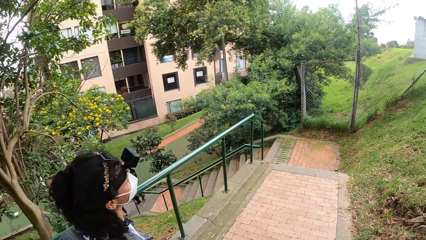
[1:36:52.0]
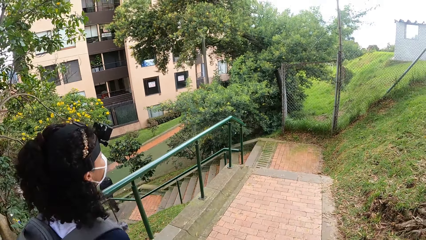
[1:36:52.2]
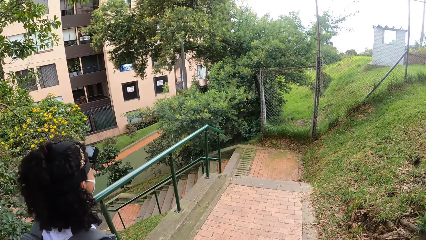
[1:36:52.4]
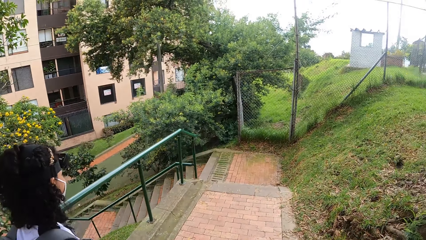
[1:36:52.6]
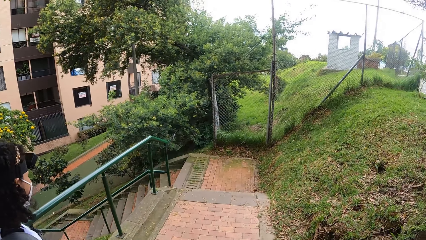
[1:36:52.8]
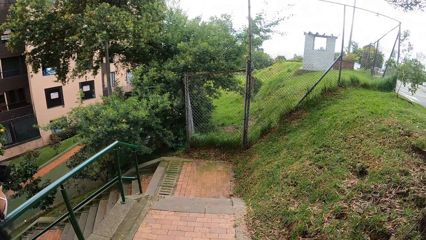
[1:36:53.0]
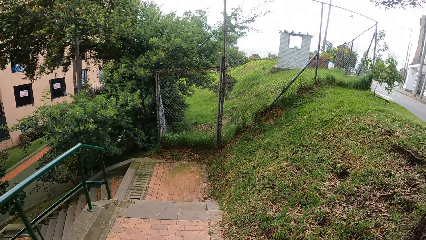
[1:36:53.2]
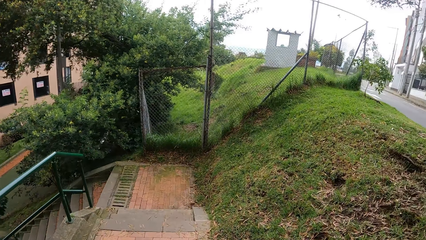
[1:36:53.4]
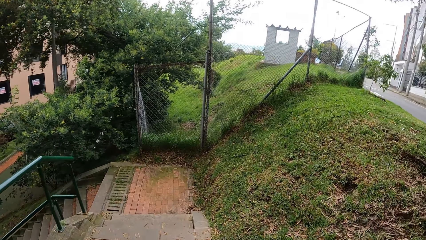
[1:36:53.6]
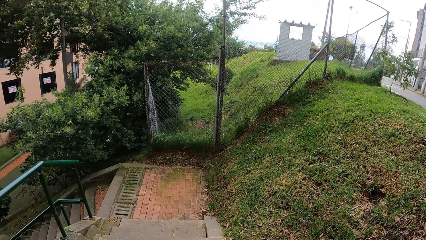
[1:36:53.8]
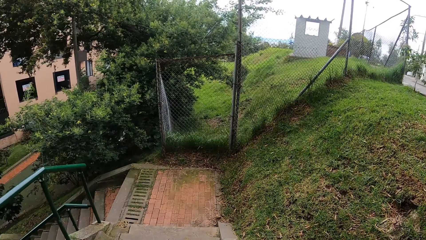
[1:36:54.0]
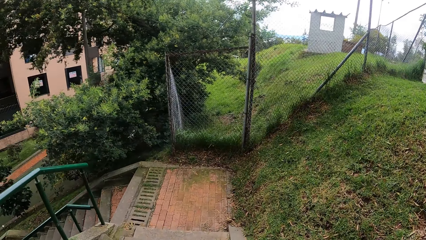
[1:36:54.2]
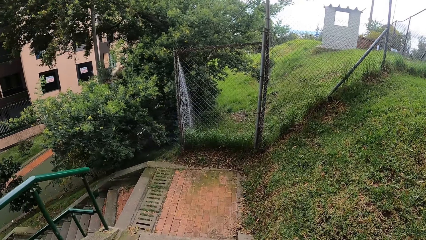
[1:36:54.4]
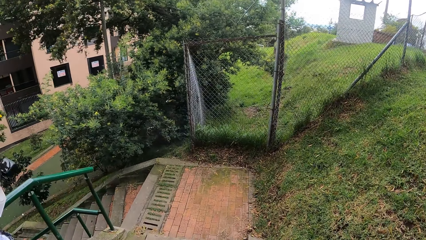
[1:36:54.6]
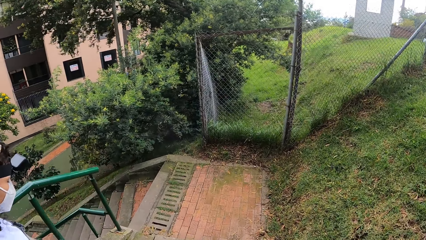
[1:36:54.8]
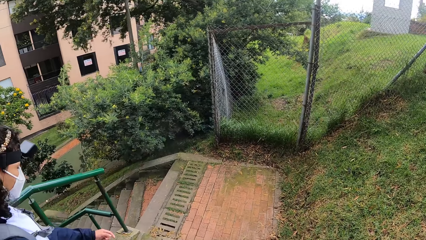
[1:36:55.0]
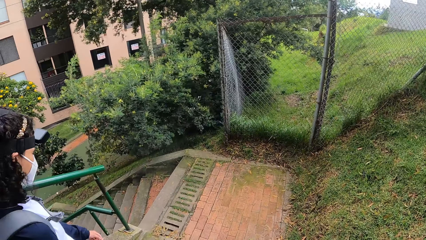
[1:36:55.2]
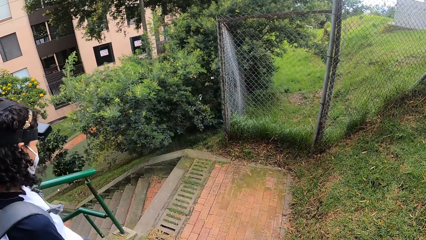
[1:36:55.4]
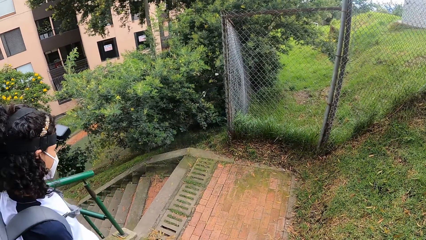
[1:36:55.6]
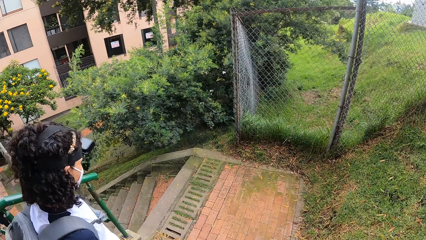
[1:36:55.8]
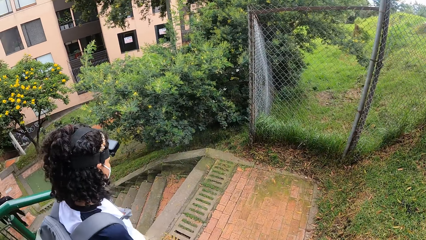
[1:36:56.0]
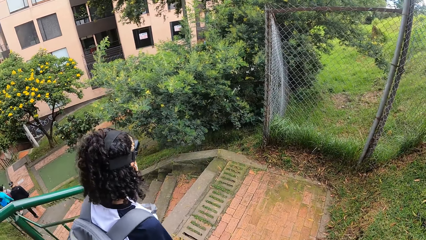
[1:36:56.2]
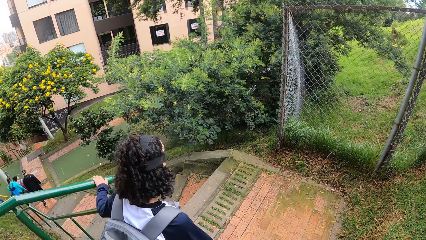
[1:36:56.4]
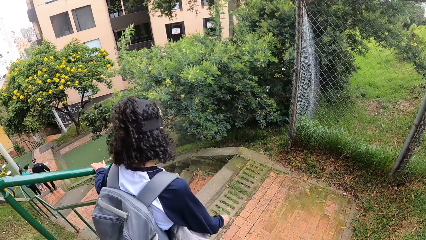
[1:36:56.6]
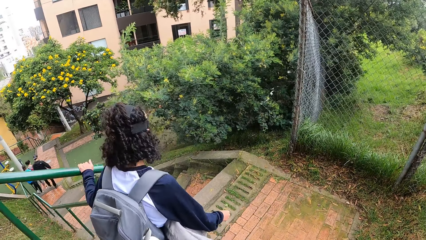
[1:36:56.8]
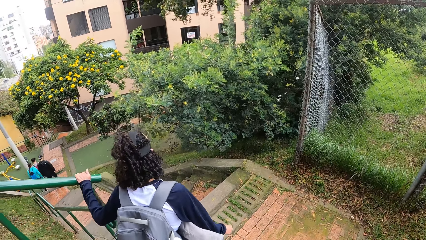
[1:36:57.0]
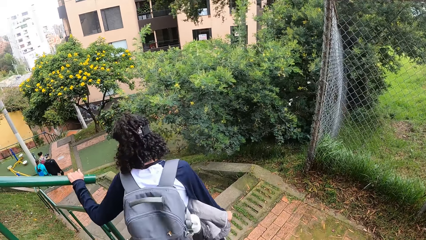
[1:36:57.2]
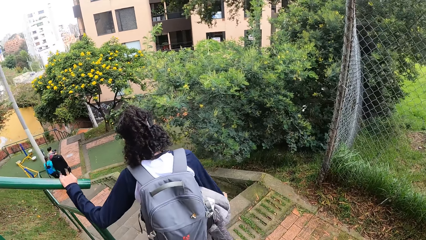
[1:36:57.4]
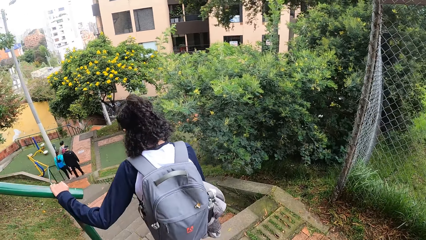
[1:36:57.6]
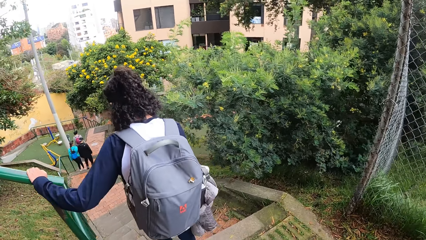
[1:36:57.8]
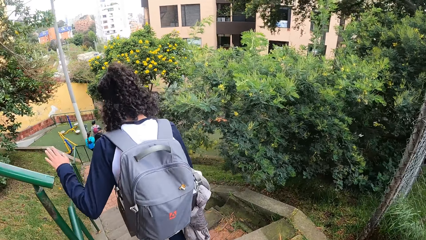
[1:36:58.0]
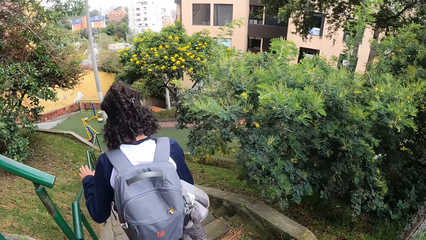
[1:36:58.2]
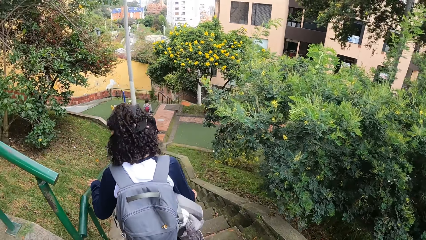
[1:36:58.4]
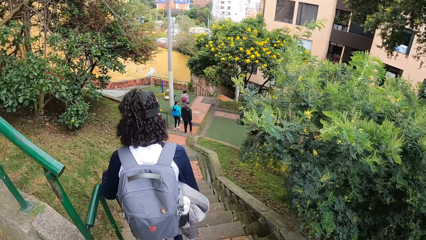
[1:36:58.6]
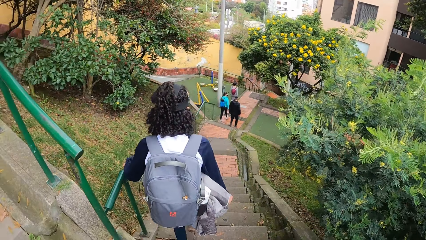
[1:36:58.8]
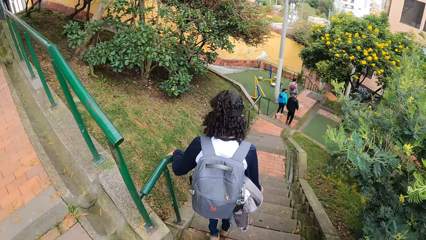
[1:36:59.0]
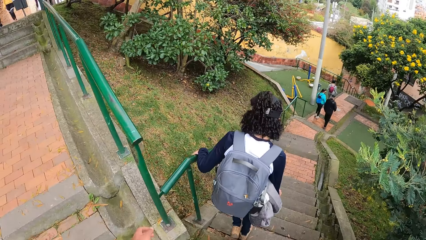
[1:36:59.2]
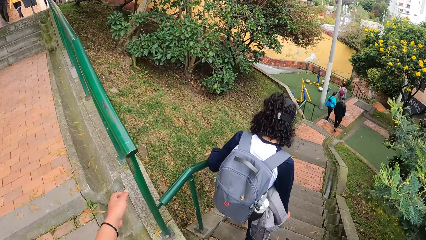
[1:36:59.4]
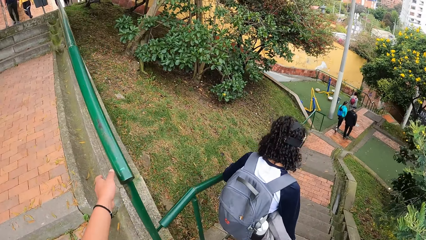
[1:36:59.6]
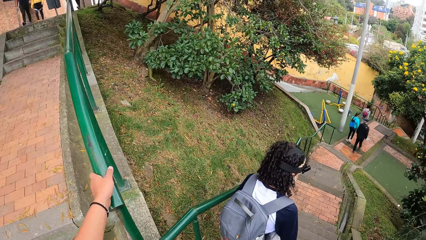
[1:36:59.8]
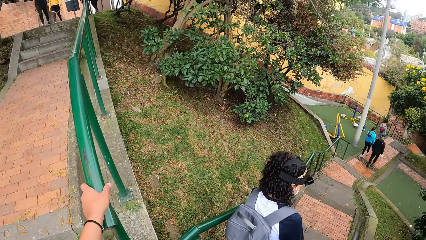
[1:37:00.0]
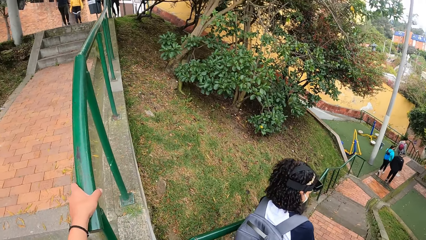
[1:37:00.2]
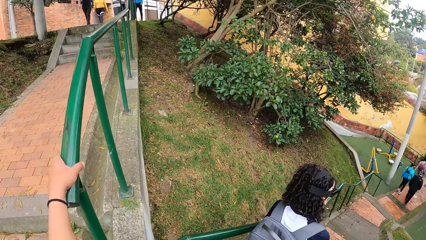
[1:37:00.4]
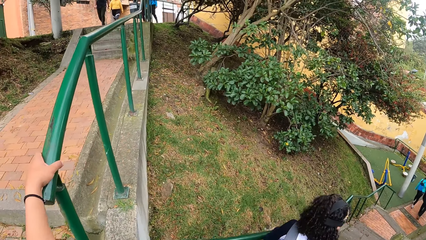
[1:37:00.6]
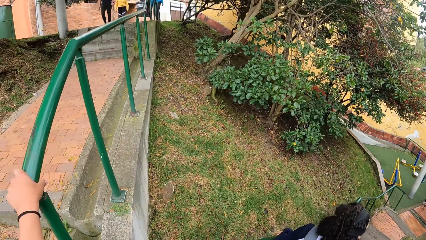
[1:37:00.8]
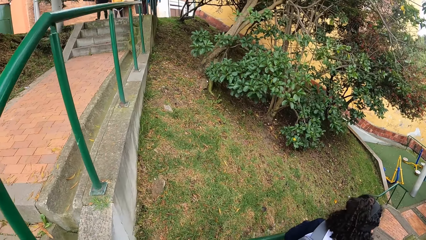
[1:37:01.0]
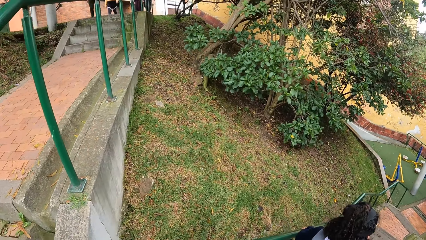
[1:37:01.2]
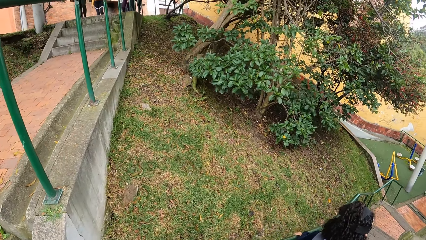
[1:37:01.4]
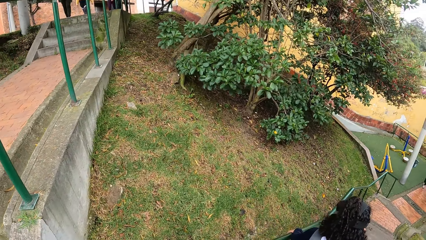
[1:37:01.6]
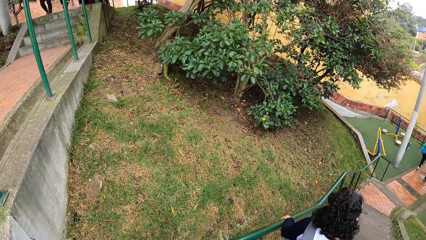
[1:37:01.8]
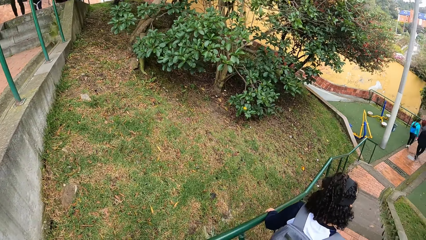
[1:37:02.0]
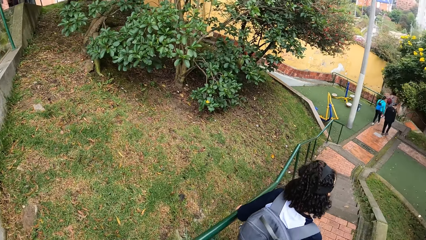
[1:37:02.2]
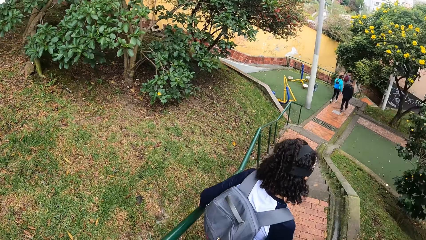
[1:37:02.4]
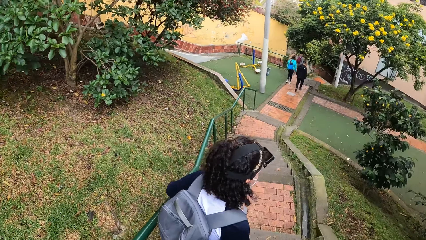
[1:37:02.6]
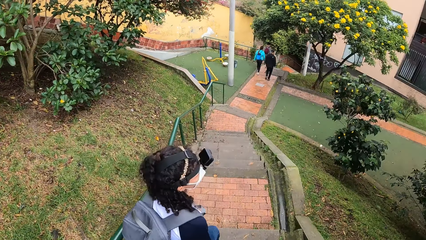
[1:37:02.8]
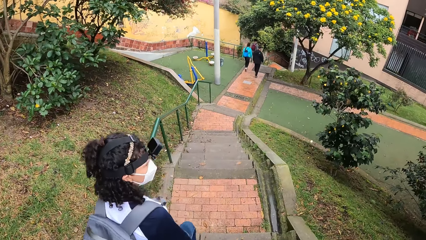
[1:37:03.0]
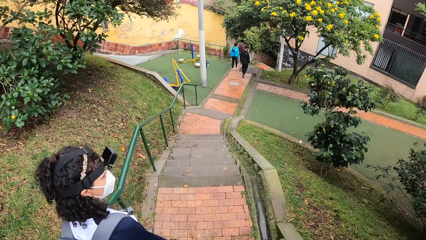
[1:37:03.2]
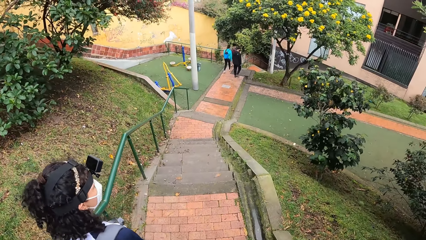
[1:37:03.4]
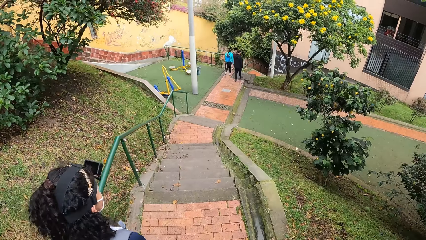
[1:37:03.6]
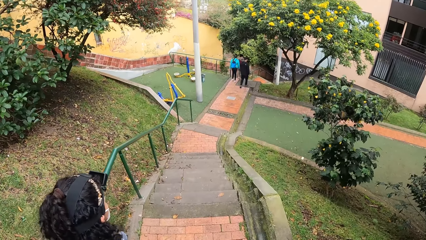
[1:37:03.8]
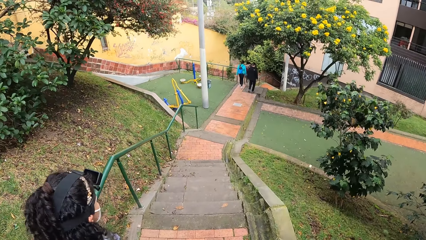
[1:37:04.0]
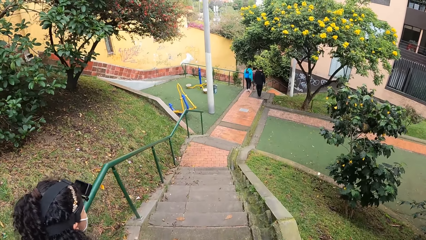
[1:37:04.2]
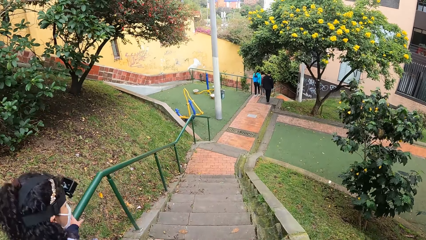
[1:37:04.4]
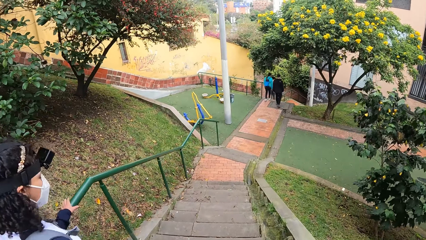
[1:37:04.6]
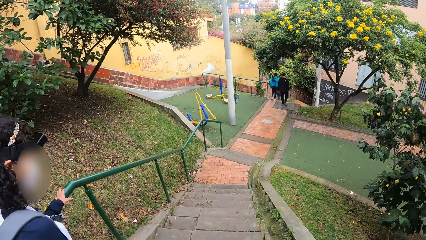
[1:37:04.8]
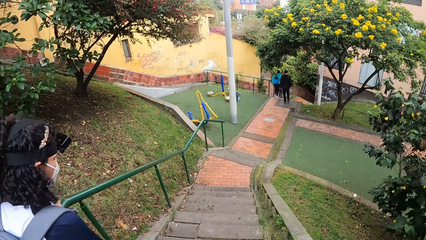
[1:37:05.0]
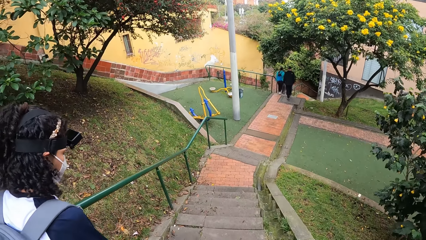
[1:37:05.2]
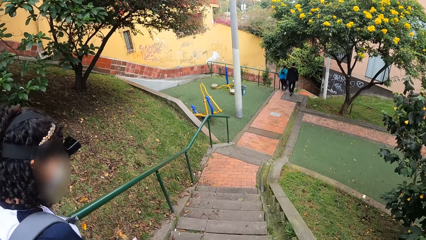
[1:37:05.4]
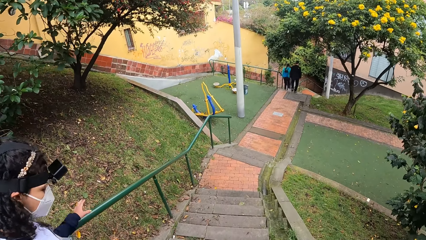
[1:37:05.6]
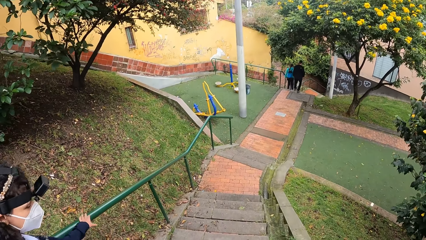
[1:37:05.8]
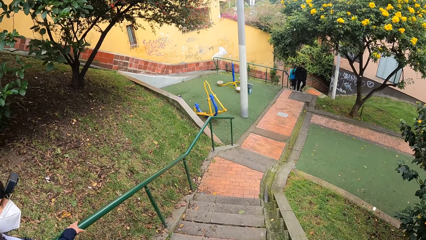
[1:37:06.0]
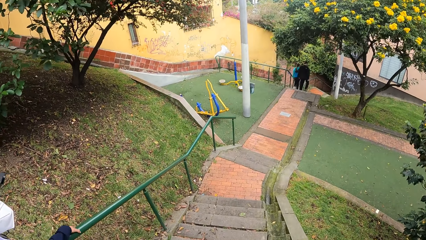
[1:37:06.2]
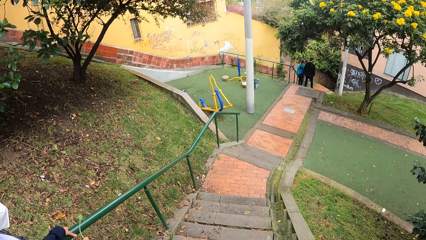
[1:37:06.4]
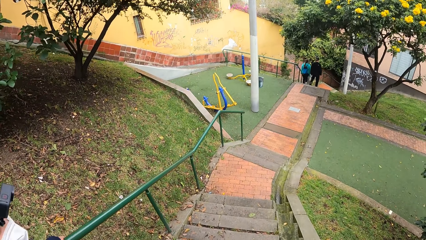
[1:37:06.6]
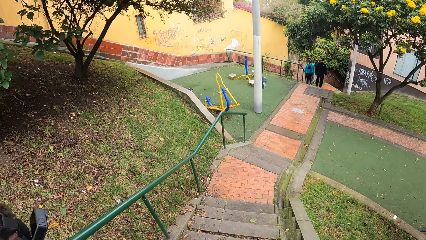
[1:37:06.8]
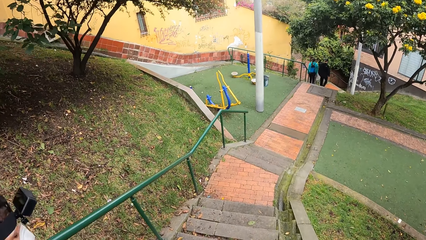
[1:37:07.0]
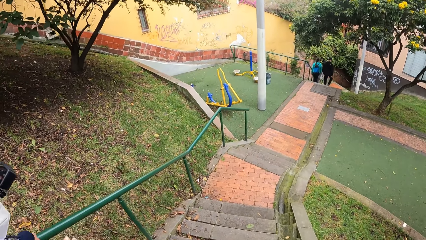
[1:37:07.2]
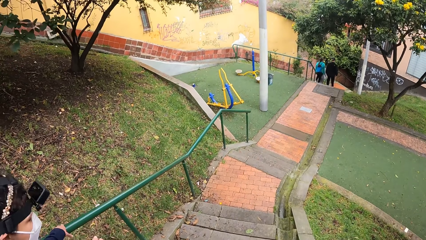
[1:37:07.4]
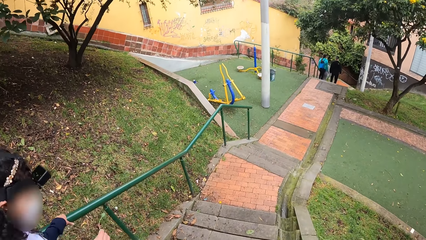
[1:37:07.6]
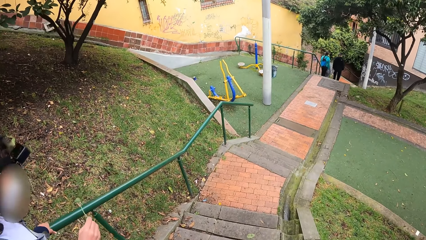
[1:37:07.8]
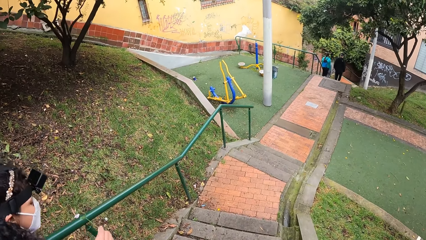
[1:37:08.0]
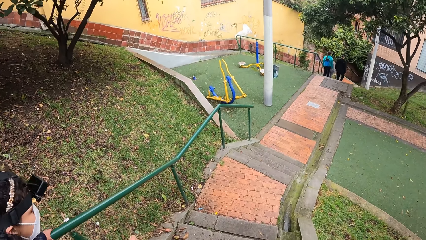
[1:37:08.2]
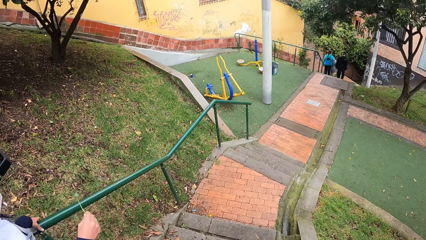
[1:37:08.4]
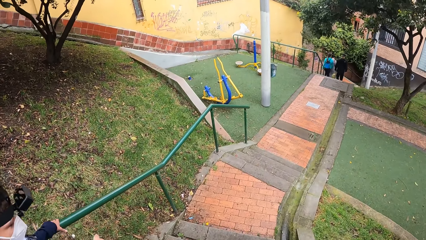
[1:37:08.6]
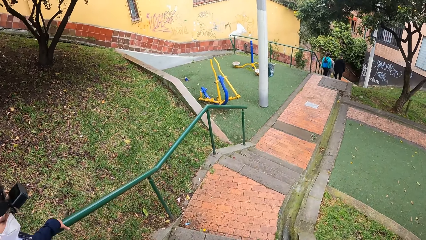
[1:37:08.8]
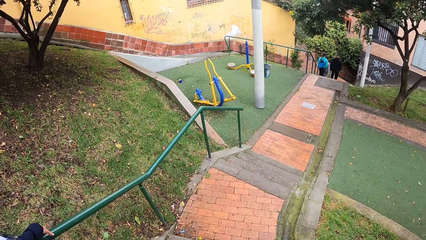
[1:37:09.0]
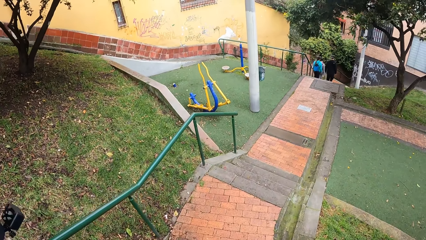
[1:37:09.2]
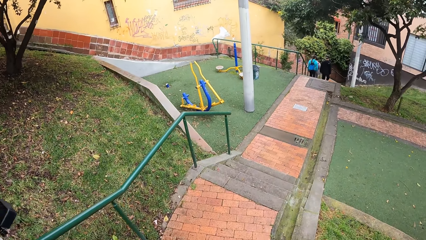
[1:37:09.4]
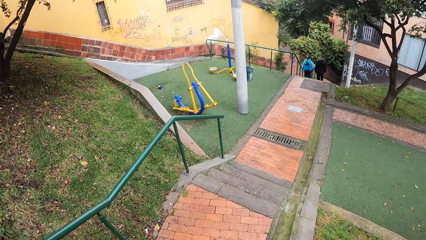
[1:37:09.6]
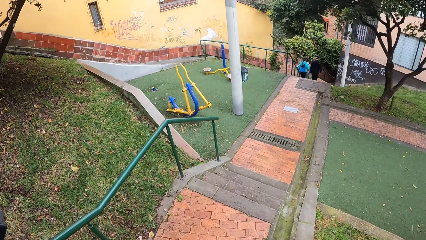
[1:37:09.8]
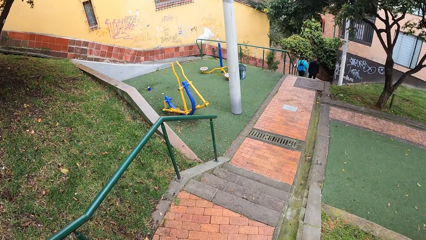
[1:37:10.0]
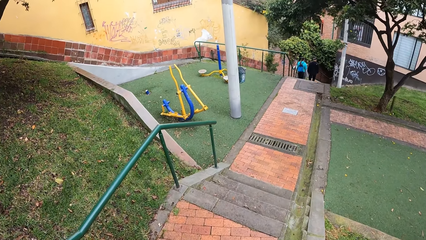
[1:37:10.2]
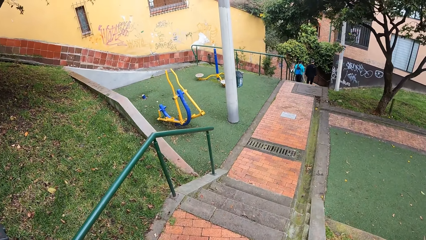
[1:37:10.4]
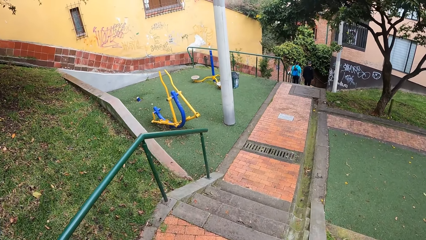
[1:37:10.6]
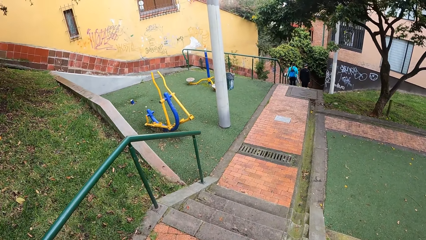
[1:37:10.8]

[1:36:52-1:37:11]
The woman walks down the stairs. The woman holds a barricade of the flight of stairs with her left hand. The camera wearer walks down the stairs. The woman moves her hand on a rail, removes her hand from the rail, holds the barricade of the flight of stairs with her left hand, and walks down the stairs. The camera wearer places her hand on the rail. She holds the barricade of the flight of stairs with her left hand. She walks down the stairs. The woman walks down the stairs. The camera wearer walks down the stairs.
